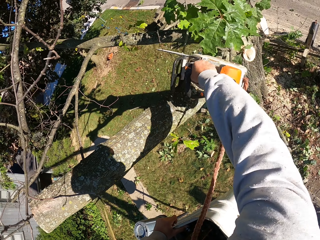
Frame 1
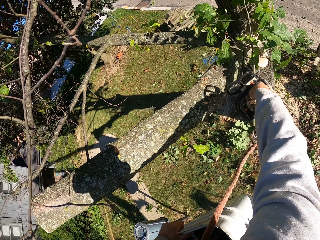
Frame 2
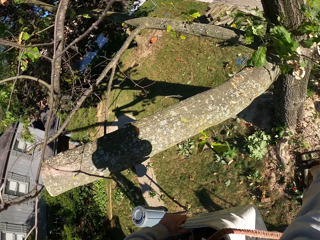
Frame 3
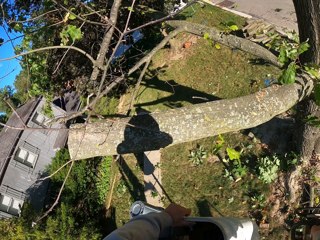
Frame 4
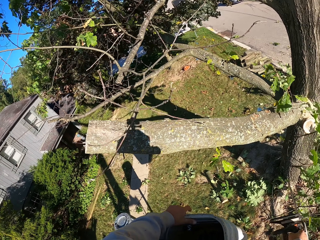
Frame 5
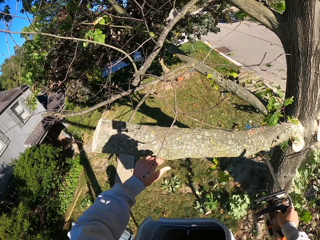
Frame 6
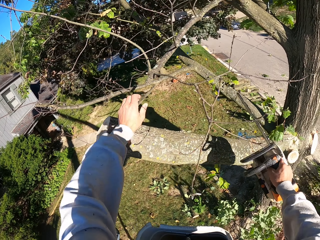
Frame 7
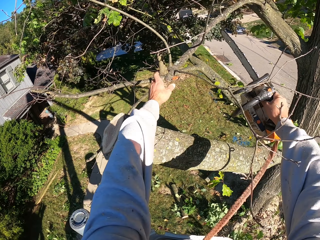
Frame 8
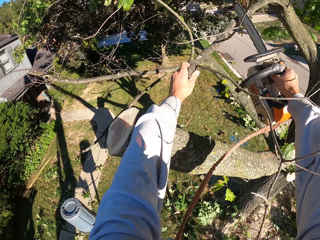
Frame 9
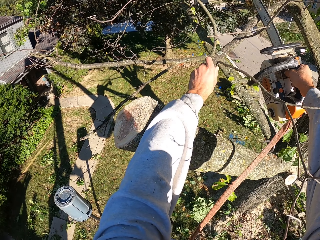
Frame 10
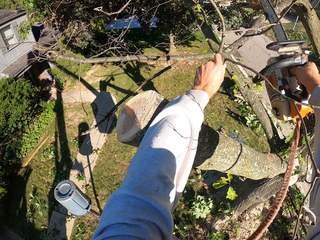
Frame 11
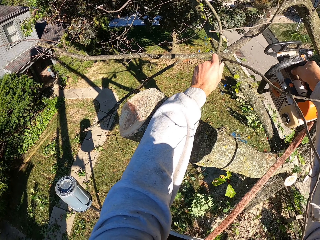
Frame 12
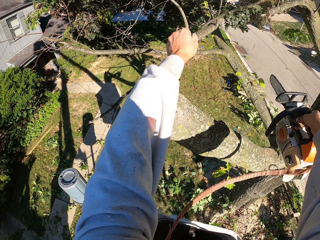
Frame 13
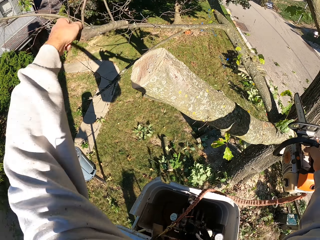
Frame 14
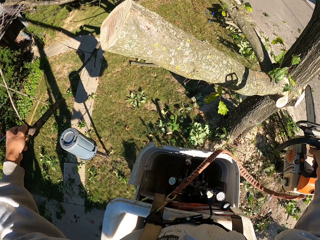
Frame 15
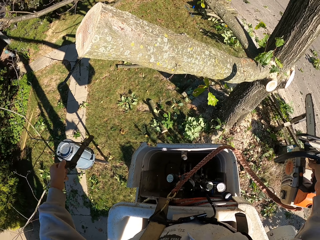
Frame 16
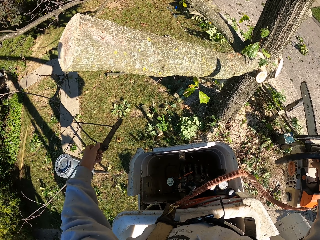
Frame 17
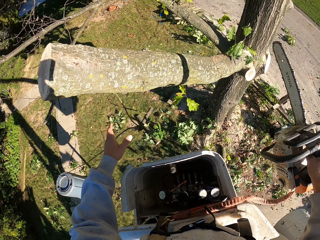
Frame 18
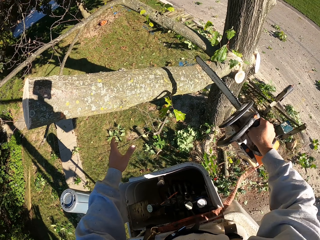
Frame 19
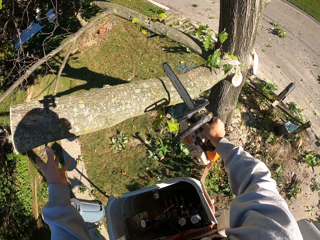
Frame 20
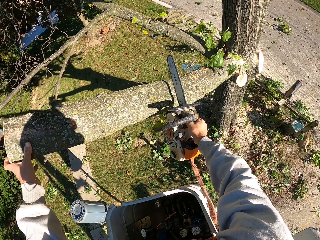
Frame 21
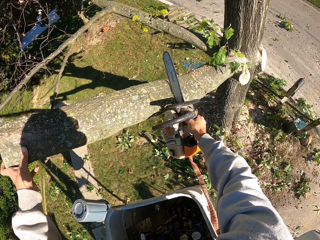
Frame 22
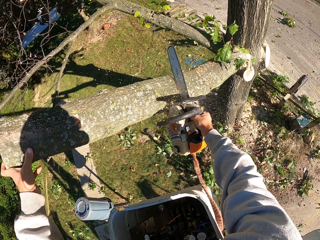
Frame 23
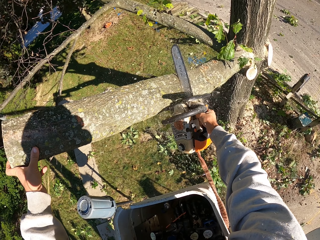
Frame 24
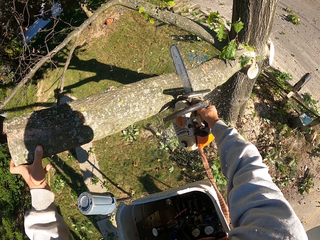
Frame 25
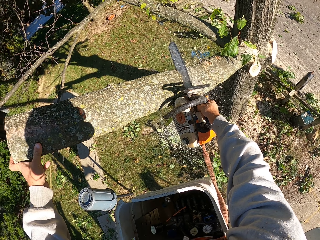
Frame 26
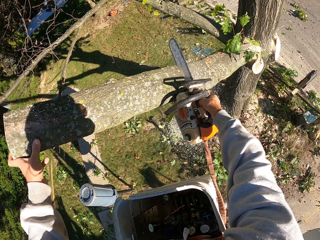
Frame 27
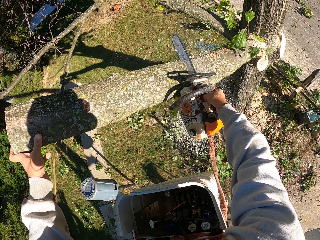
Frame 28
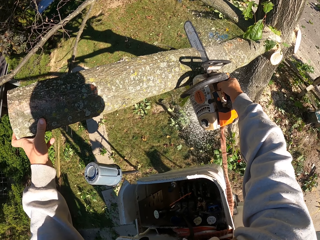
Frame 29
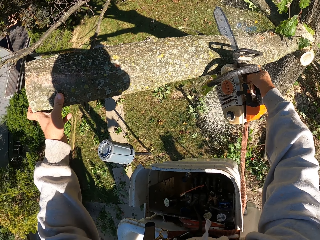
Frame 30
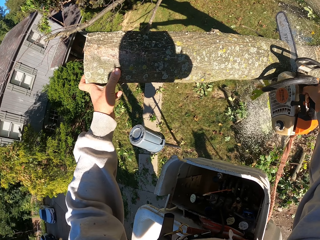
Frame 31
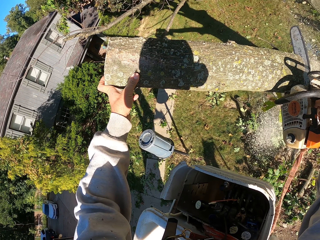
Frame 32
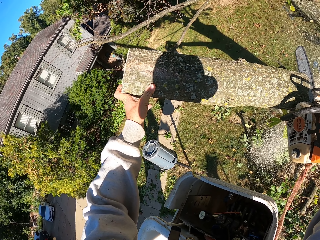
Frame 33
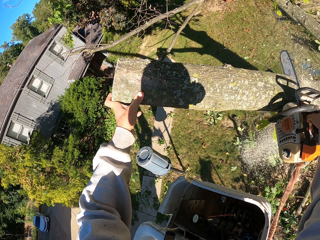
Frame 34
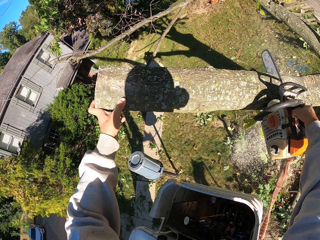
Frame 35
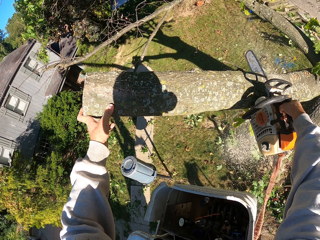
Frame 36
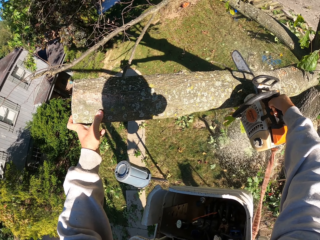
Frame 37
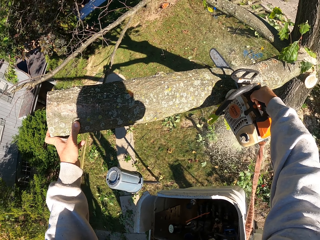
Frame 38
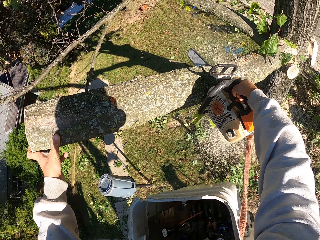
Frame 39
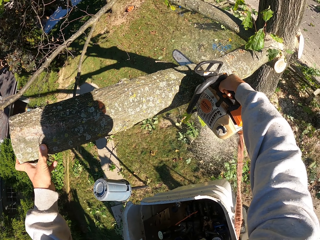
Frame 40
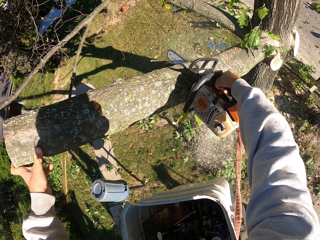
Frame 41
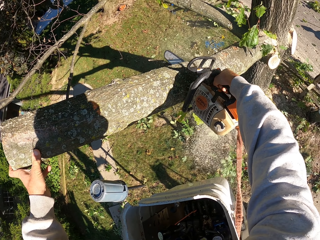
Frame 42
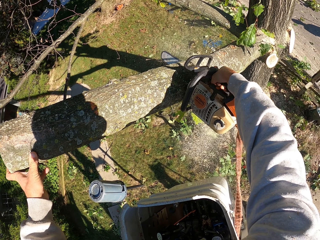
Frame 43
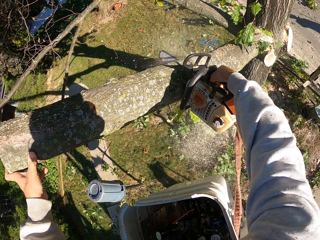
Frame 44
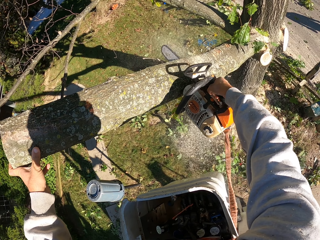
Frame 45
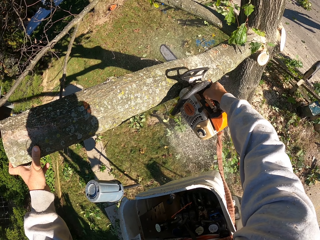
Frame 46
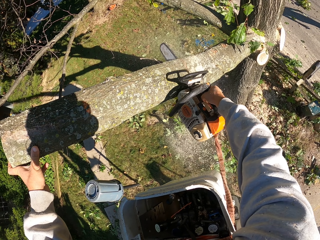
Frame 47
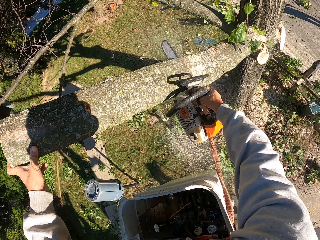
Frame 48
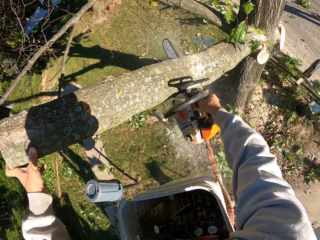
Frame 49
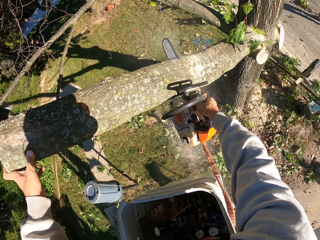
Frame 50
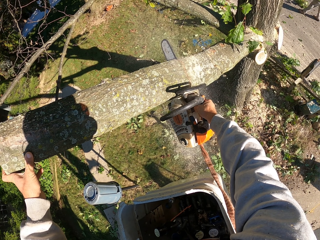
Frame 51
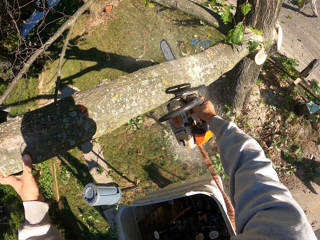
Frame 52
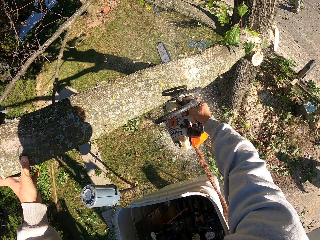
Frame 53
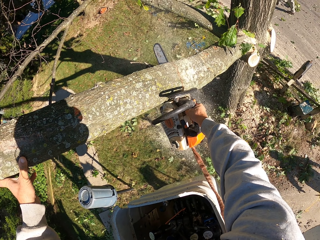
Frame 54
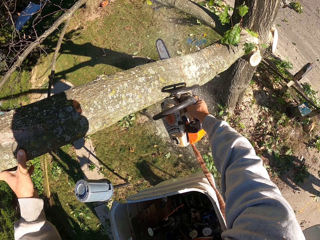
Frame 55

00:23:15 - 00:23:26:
The camera wearer cuts off the branch from the tree with the chainsaw in his right hand. He holds a branch of the tree with his left hand. He cuts off the branch from the tree with the chainsaw in his right hand. He drops the branch of the tree in his left hand on the ground. He places his left hand on the tree. He cuts the tree with the chainsaw in his right hand.

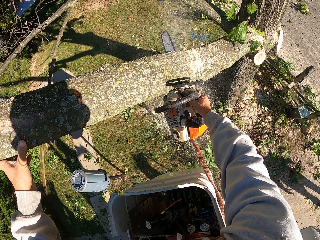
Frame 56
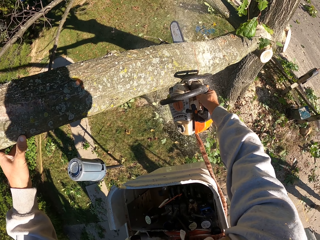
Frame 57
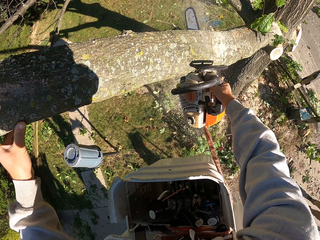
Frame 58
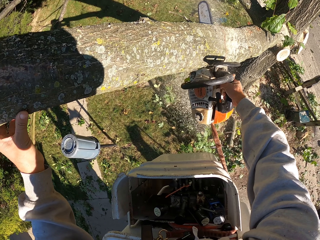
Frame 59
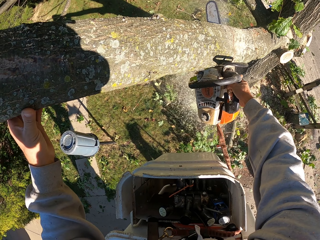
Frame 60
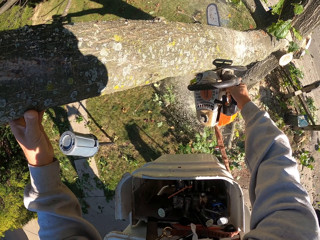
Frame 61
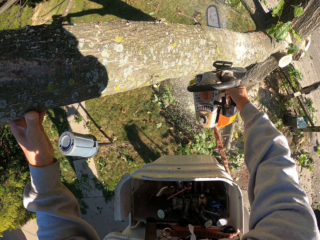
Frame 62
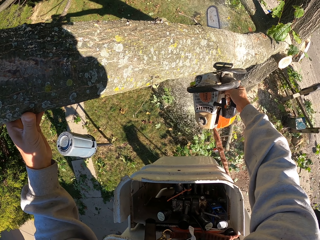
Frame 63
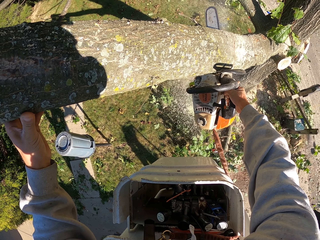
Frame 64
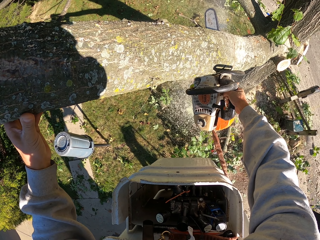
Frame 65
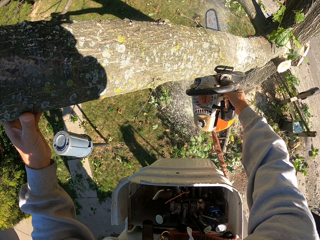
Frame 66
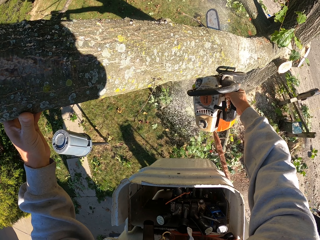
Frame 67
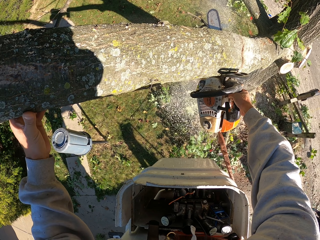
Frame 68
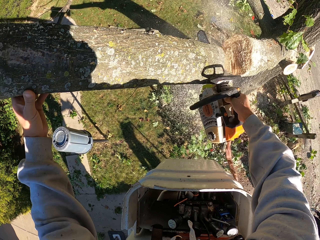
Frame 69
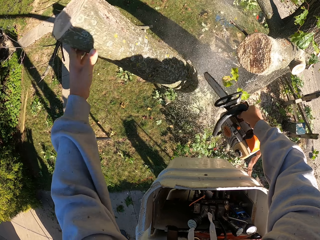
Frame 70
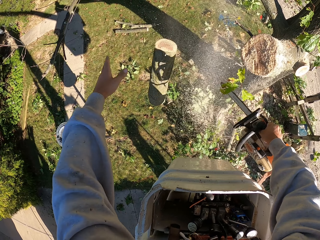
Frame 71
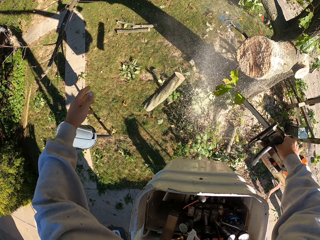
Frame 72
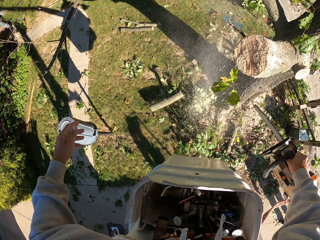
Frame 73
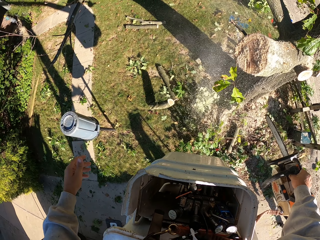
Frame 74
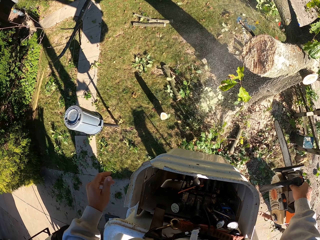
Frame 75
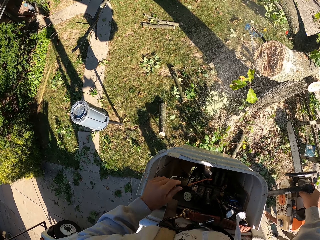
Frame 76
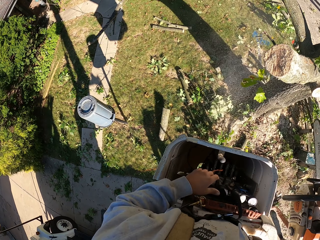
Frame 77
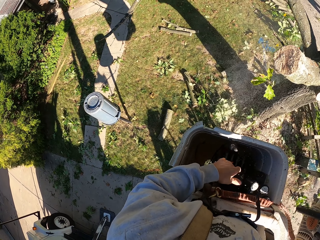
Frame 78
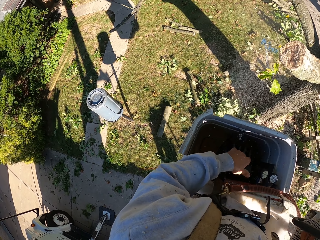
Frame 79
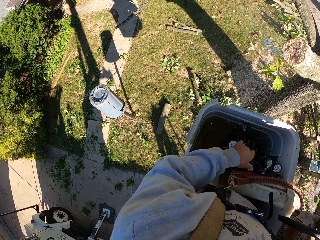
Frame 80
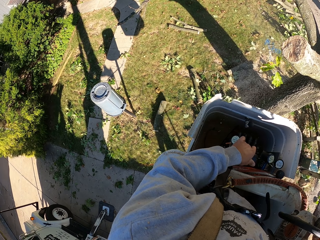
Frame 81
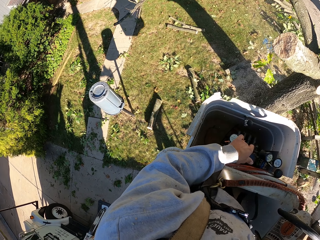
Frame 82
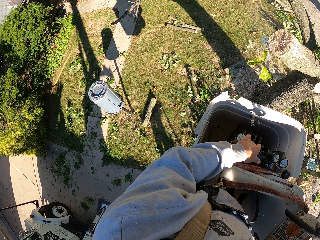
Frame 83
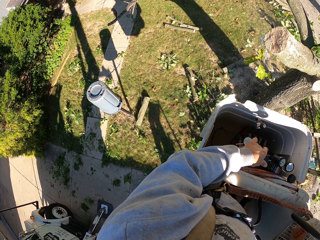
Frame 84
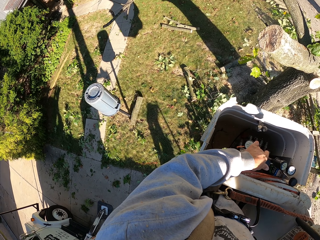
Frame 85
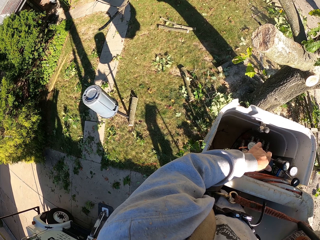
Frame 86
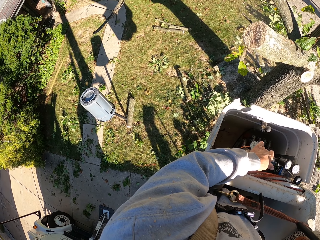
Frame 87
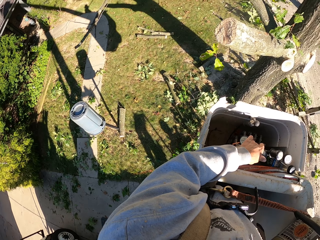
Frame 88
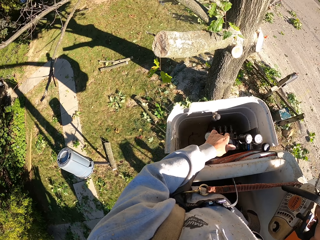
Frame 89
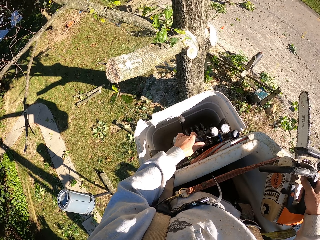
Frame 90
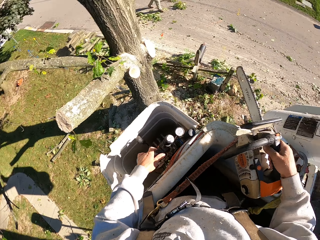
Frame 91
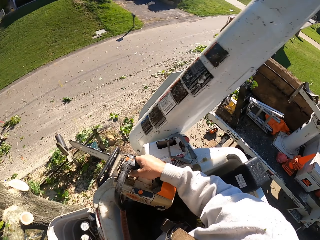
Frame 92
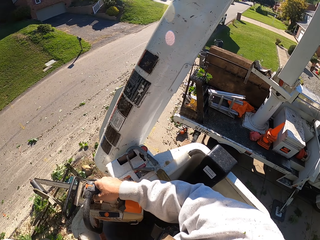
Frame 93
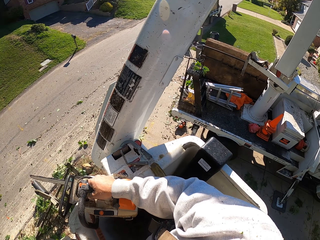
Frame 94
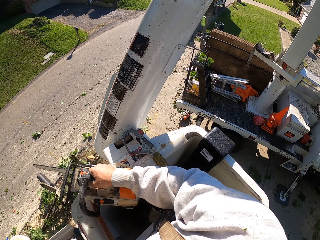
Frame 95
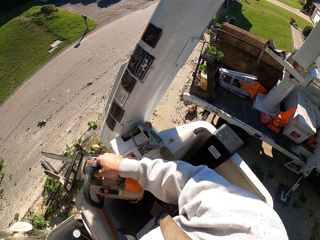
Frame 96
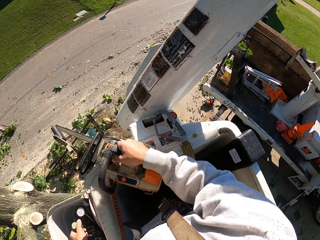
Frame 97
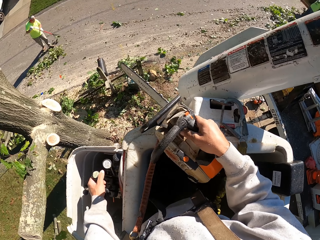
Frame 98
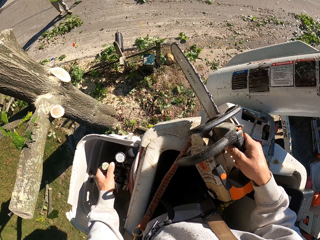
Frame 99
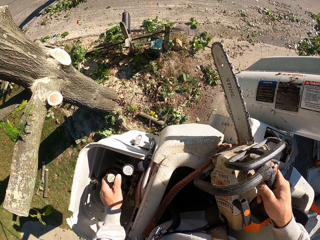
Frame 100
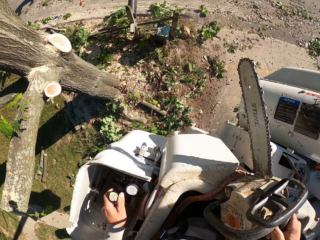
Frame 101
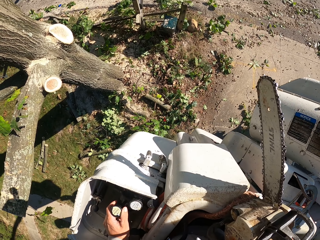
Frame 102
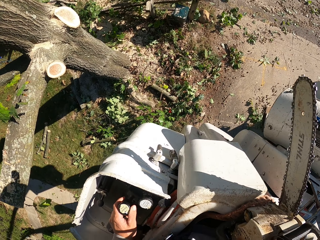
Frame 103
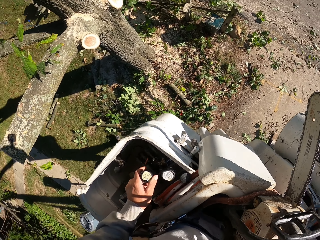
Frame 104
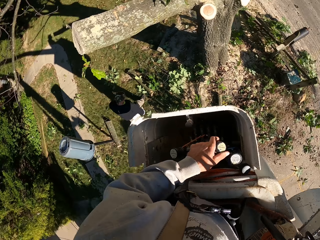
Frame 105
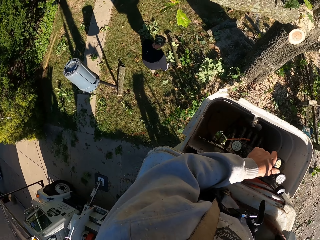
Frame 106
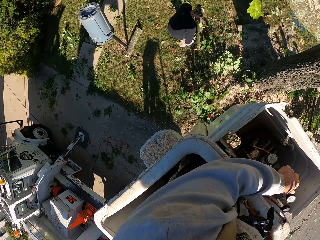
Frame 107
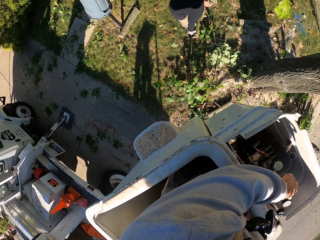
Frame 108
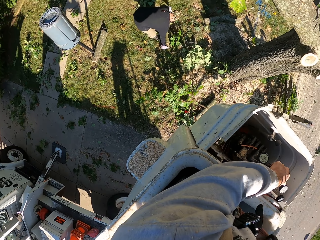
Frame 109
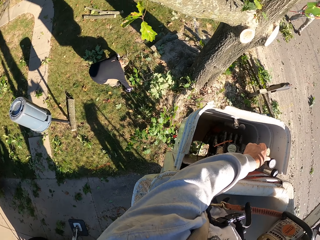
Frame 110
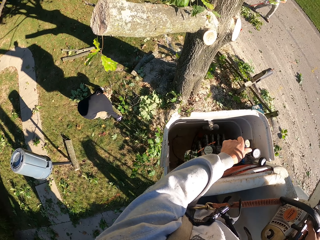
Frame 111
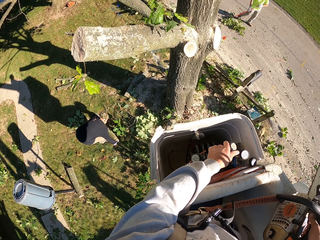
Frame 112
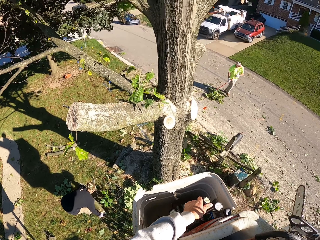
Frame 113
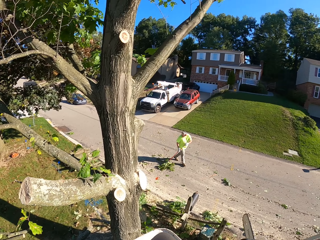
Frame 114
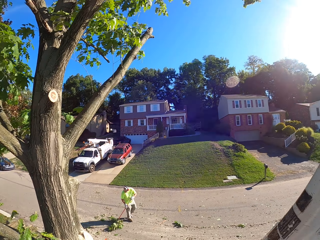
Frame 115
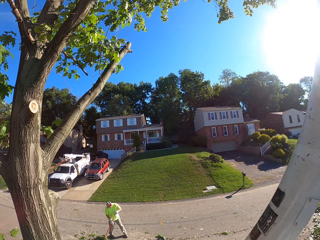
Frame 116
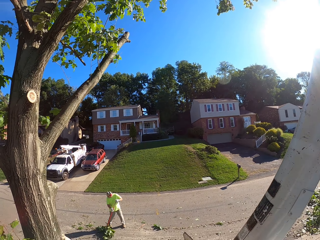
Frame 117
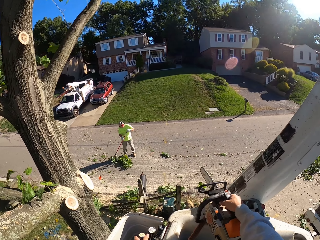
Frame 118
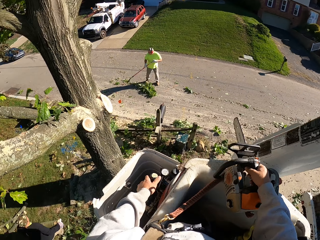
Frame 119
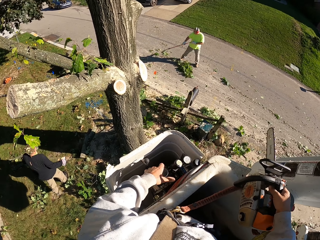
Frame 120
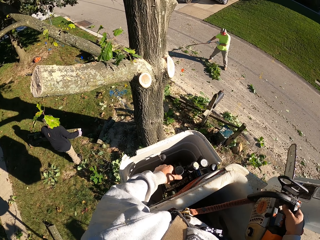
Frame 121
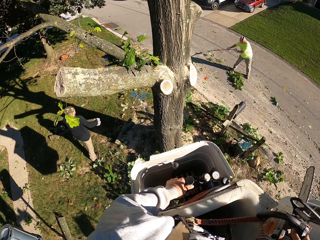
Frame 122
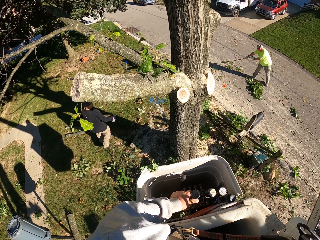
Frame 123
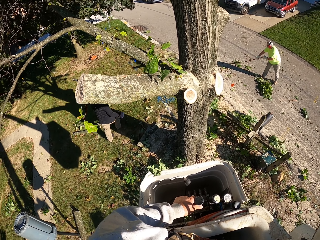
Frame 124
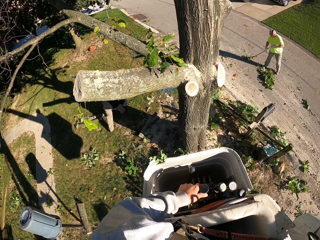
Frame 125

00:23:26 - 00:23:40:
The camera wearer pushes the cut piece of the tree to the ground with his left hand. He holds the boom lift controller with his left hand. He turns off the power saw. A man sweeps. The camera wearer looks around. Another man picks up the cut piece of the tree from the ground with both hands. A third man packs some leaves on the road with a shovel in his hands. The first man sweeps.
